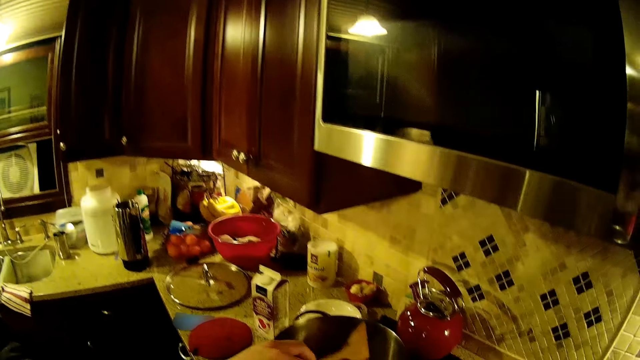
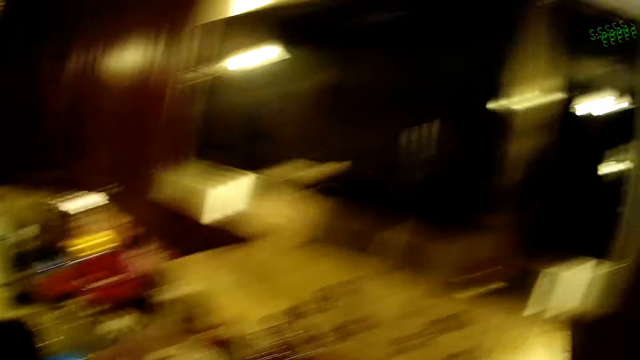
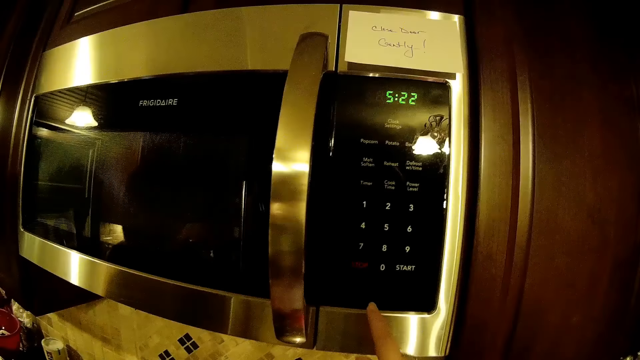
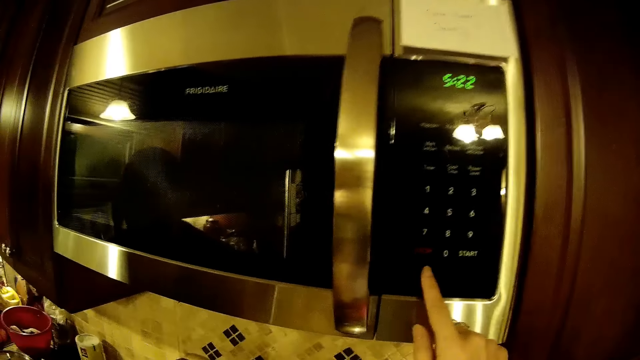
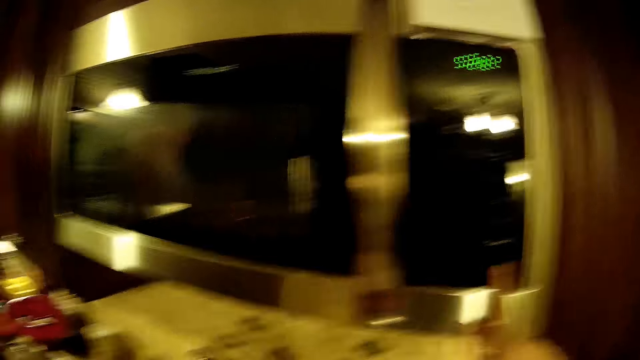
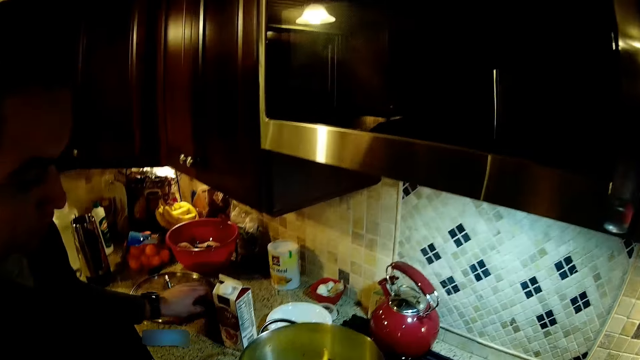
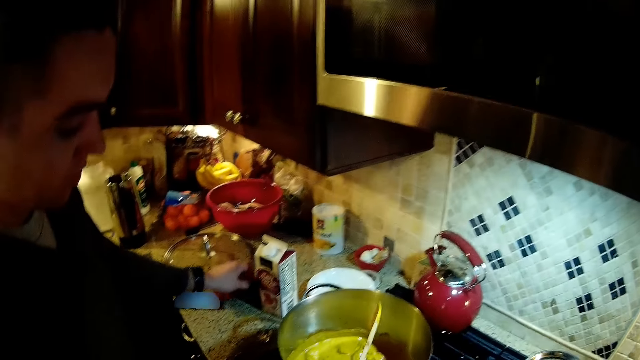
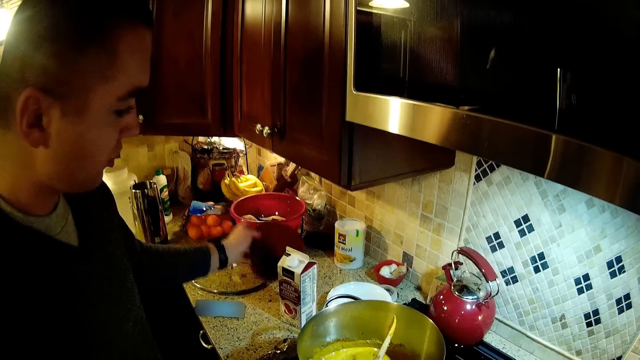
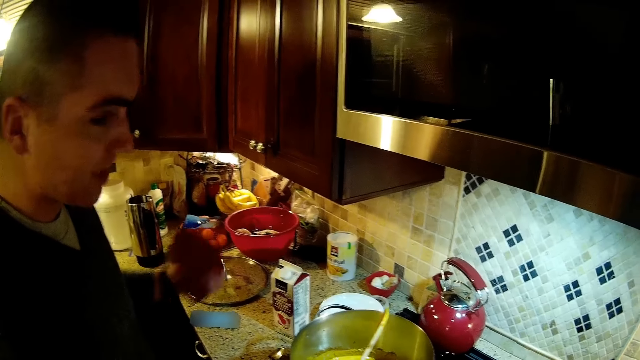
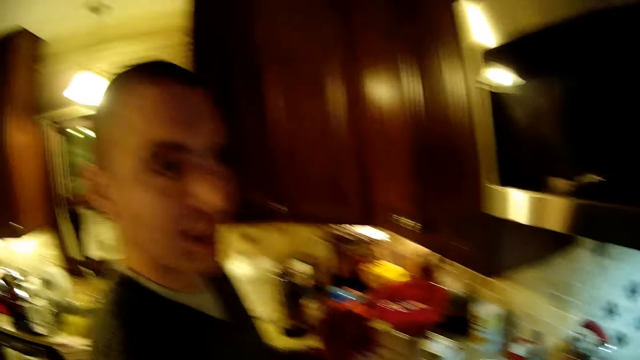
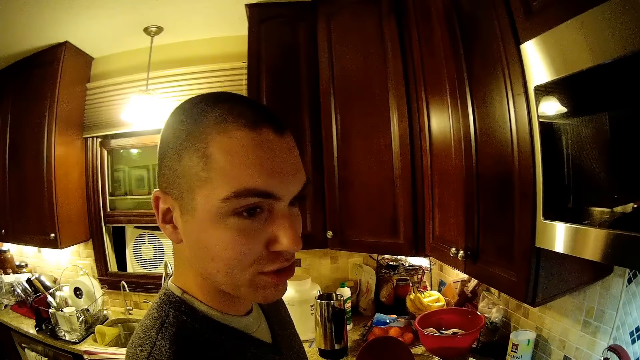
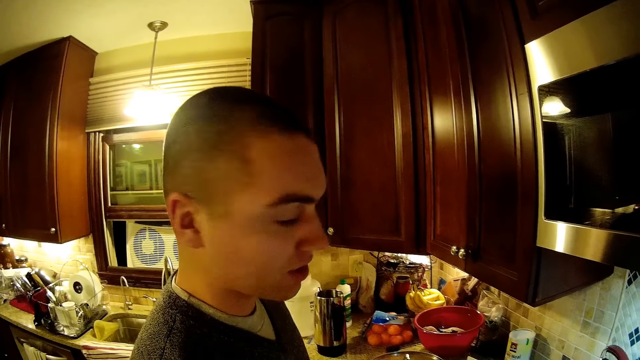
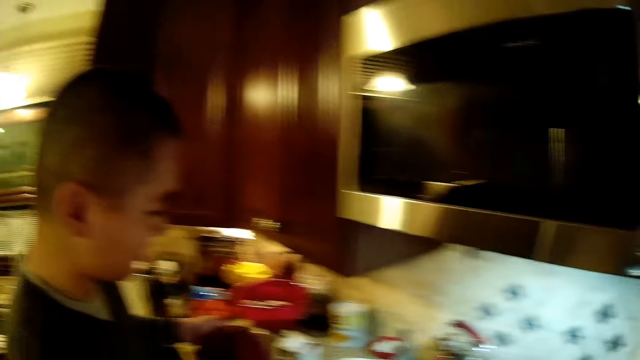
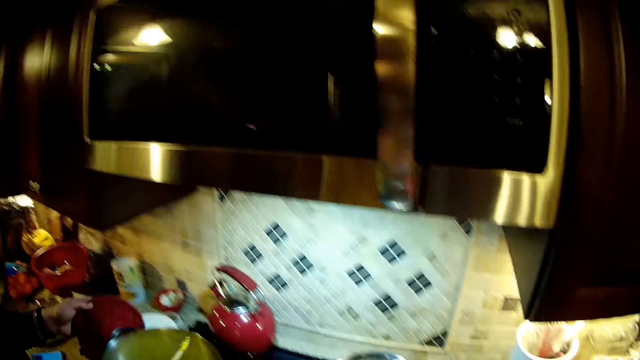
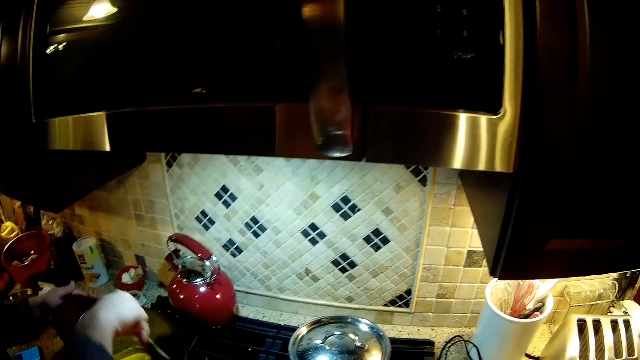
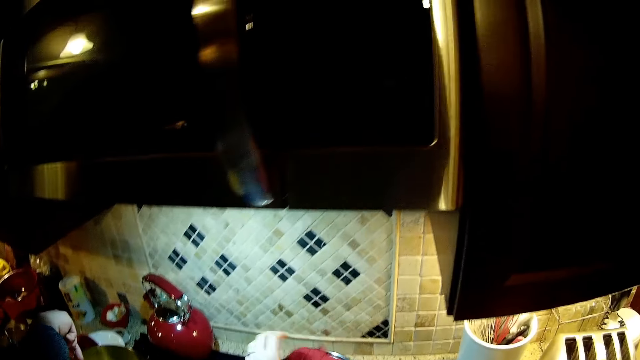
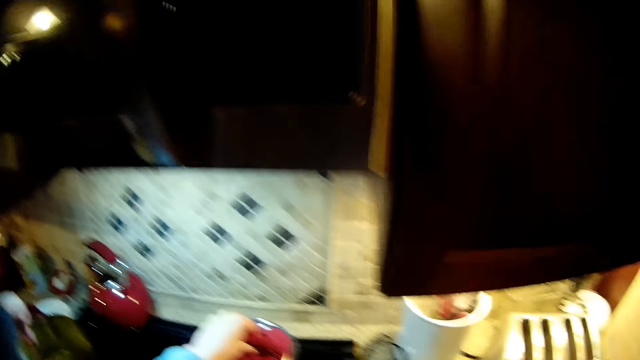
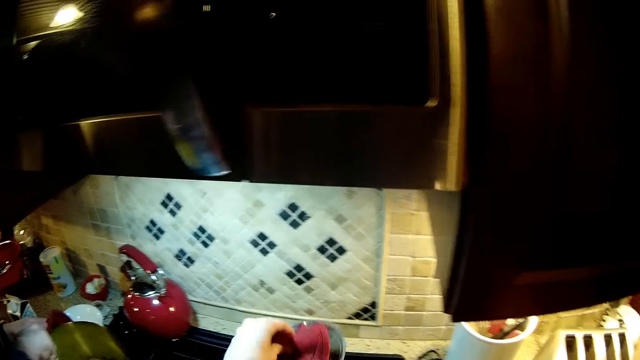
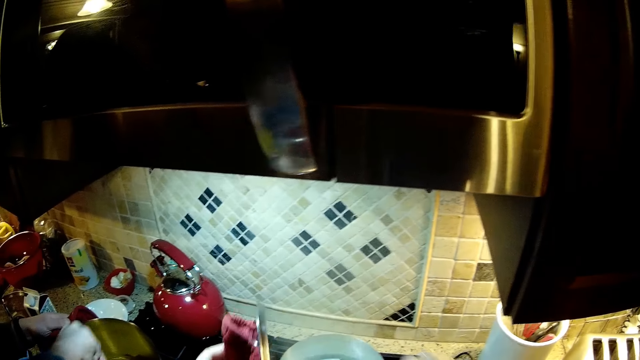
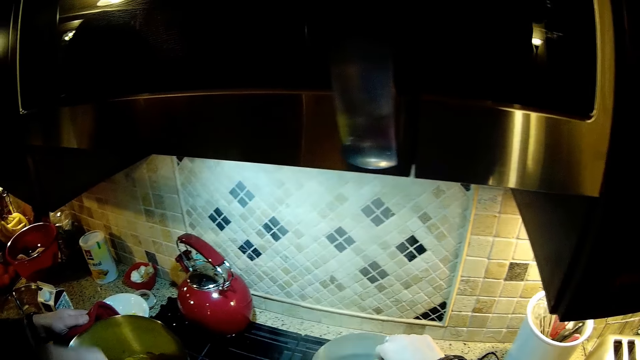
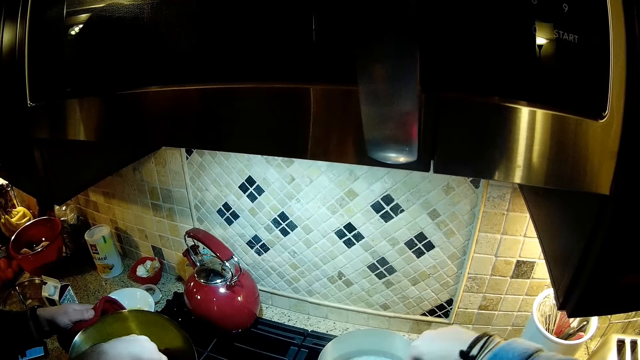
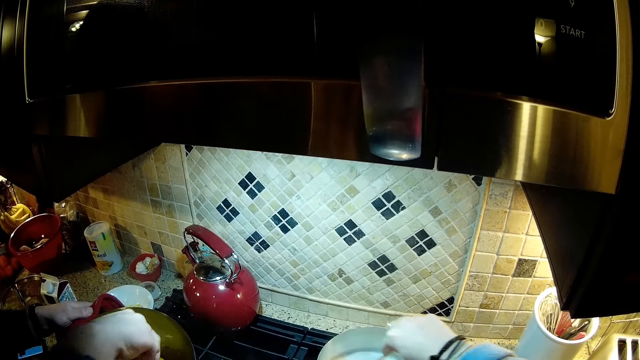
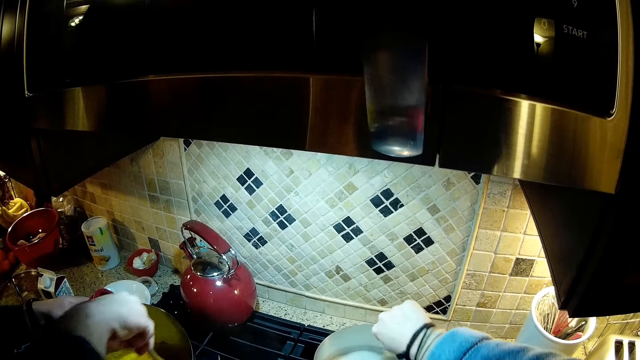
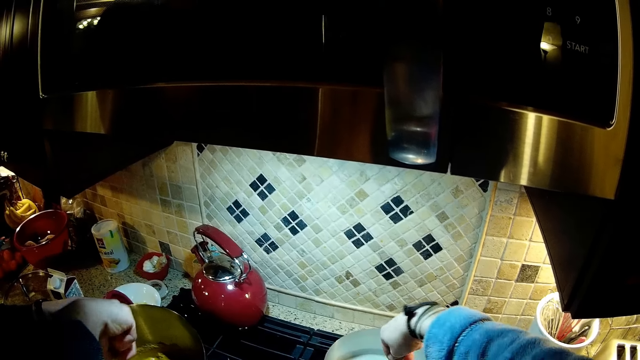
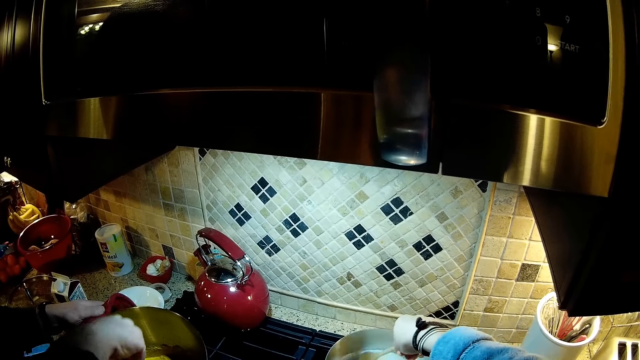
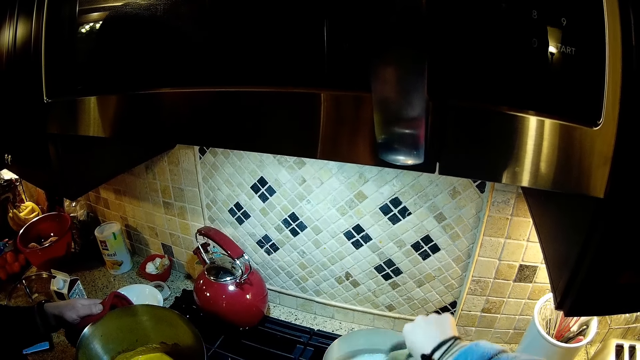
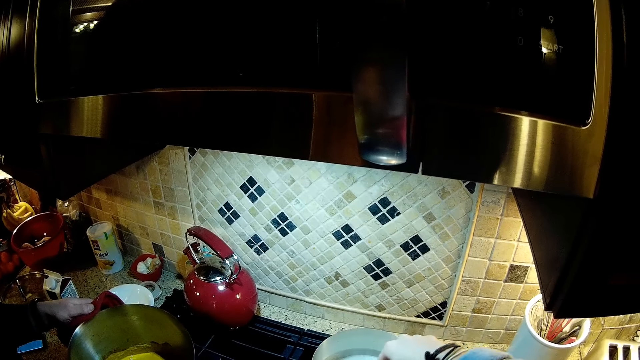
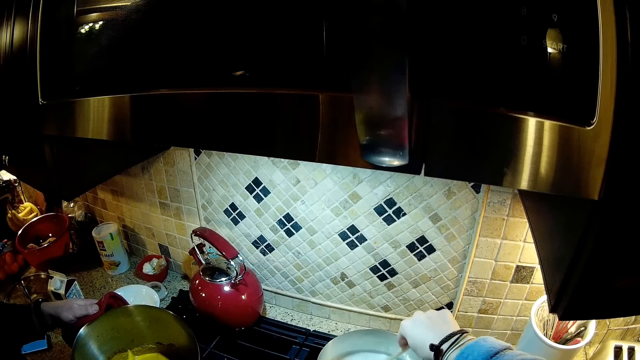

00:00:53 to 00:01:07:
The camera wearer looks around. They raise the hand. A man picks up the hand towel, puts down the hand towel, looks around, and speaks with the camera wearer. The camera wearer opens the lid with the hand towel. They stir the food. The man stirs the soup.

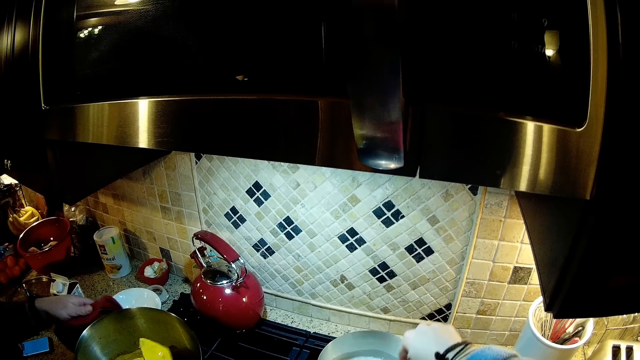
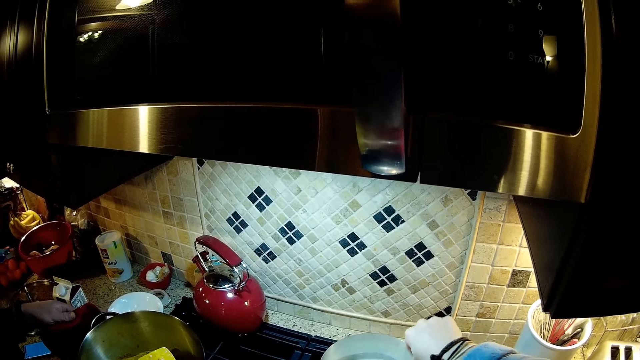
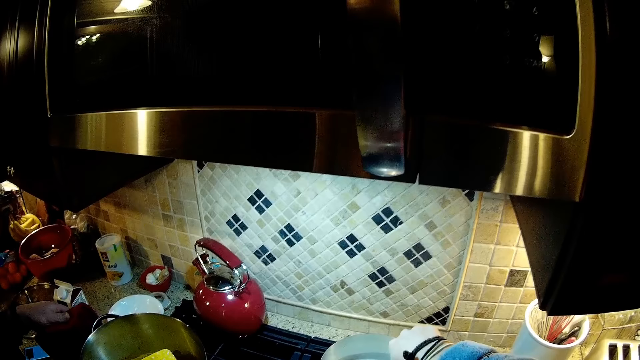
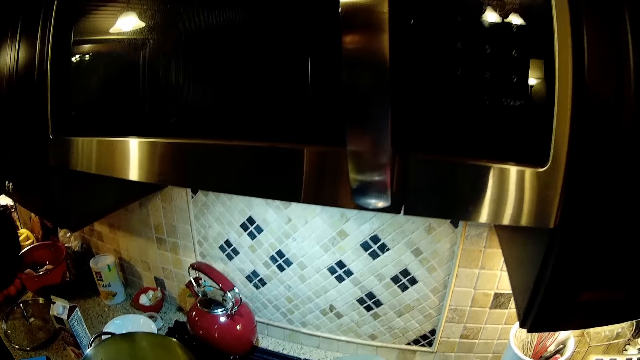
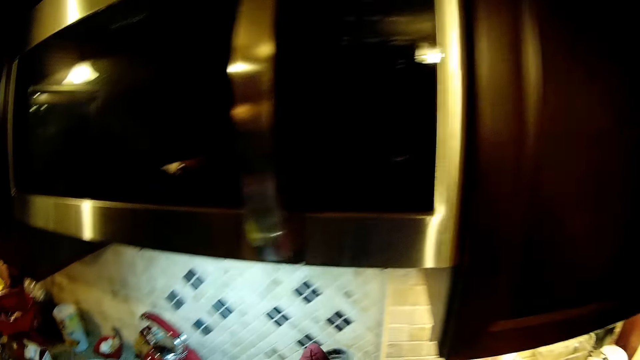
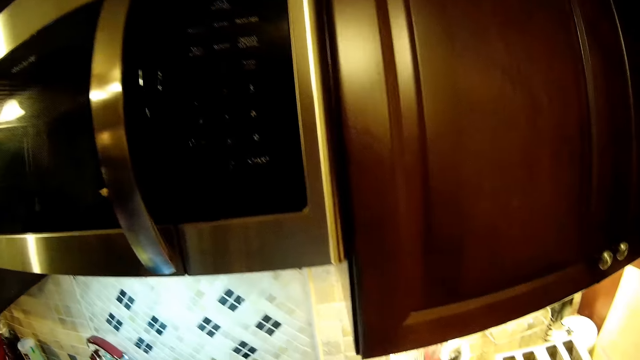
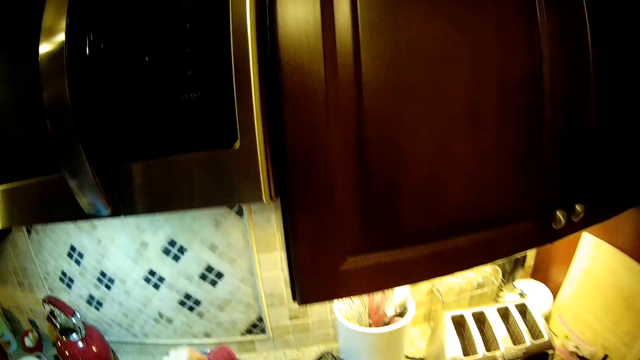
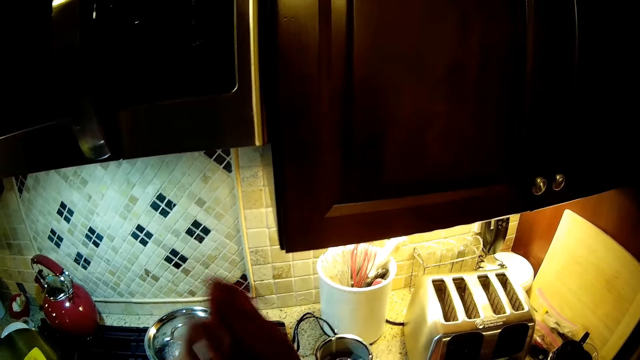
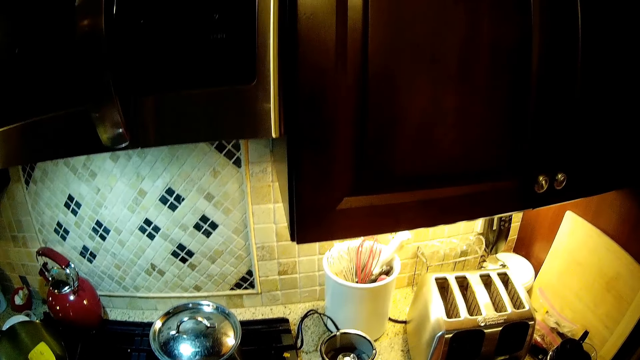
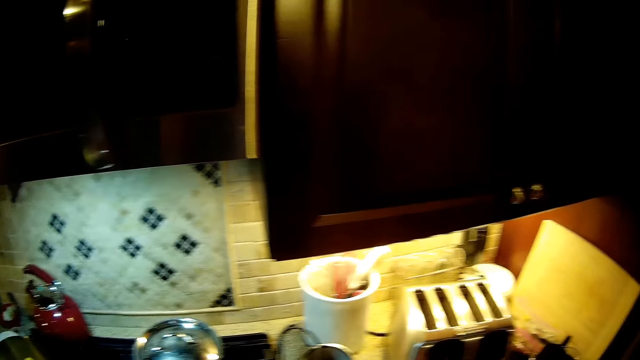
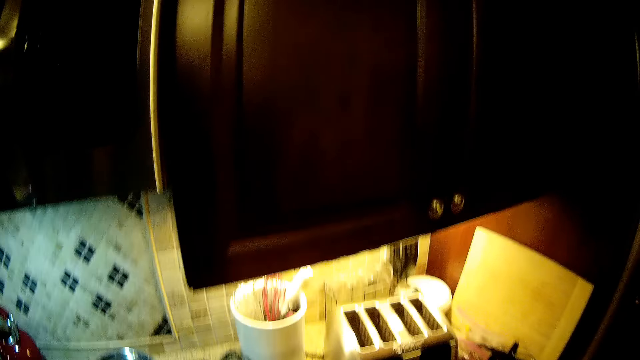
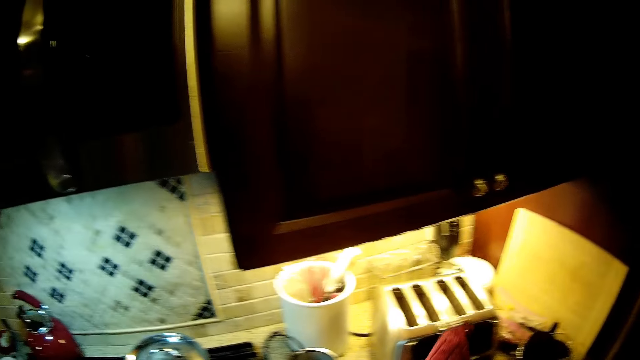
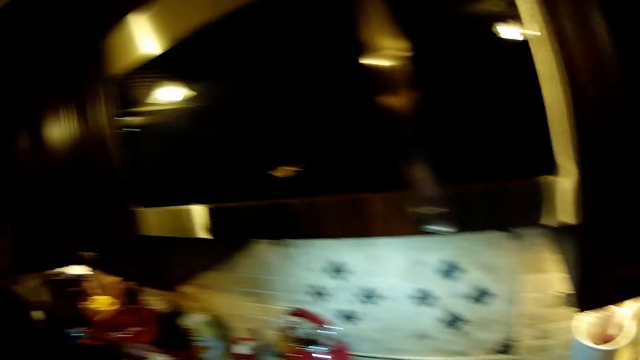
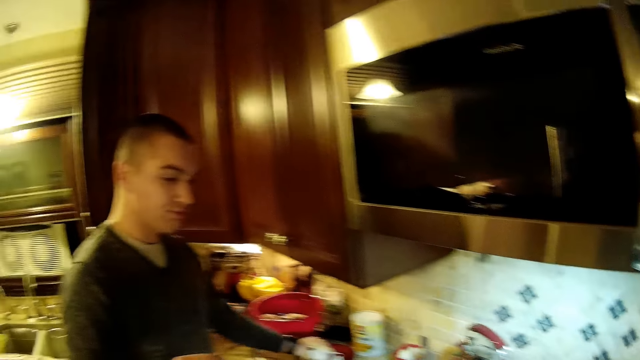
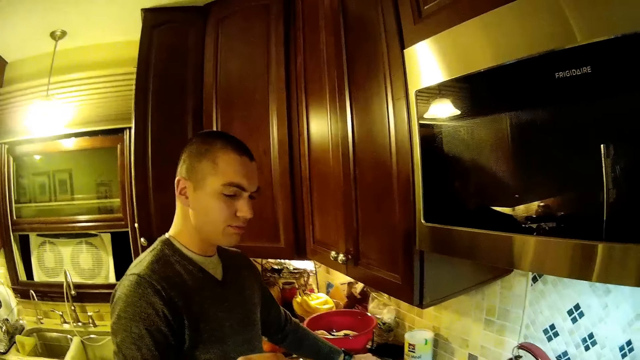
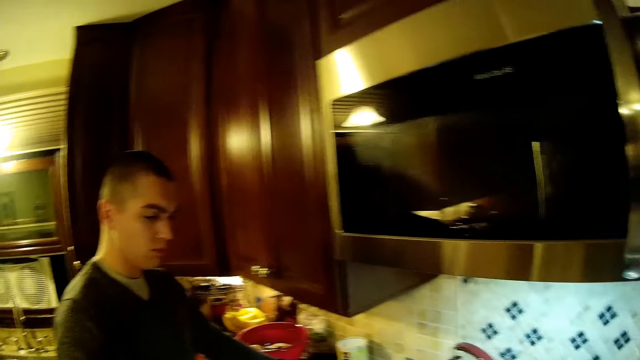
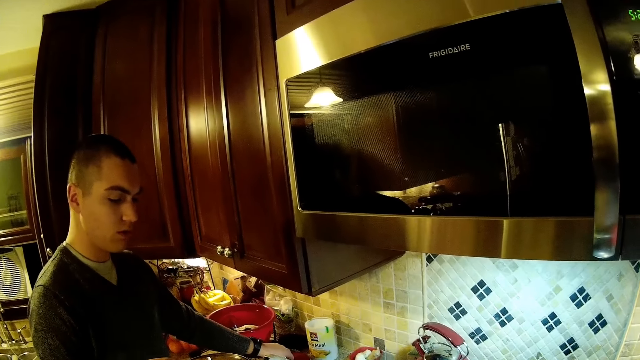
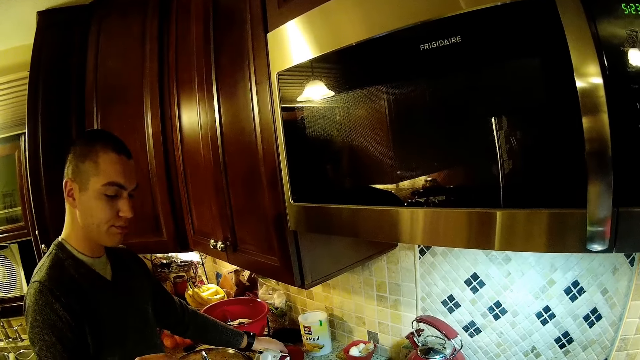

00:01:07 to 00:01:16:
The camera wearer looks around. A man picks up a hand towel. The camera wearer moves the hand. They look around.
